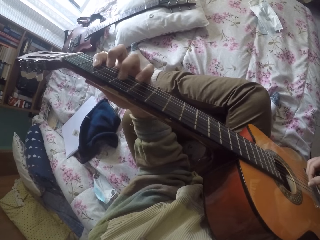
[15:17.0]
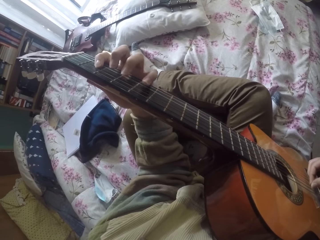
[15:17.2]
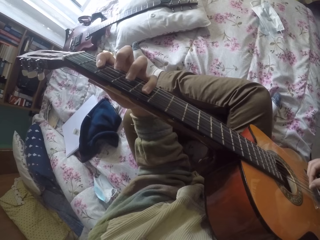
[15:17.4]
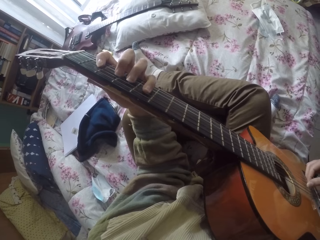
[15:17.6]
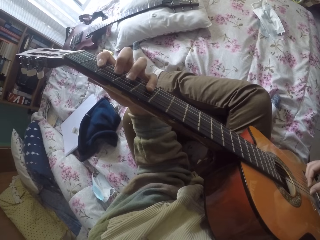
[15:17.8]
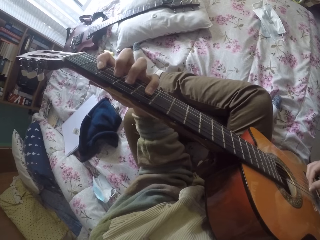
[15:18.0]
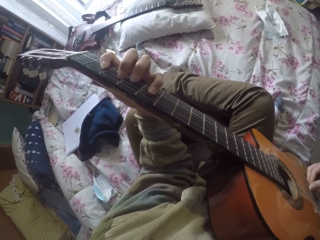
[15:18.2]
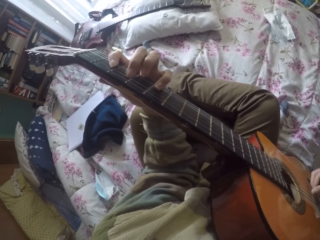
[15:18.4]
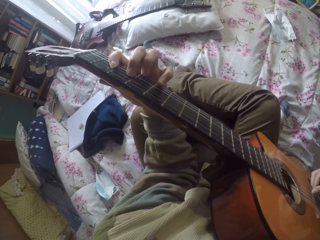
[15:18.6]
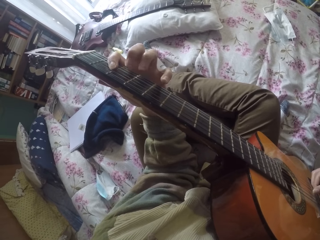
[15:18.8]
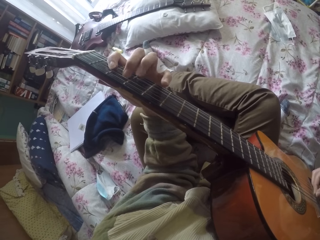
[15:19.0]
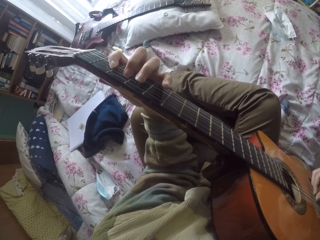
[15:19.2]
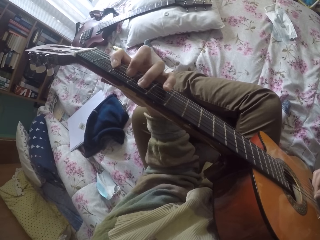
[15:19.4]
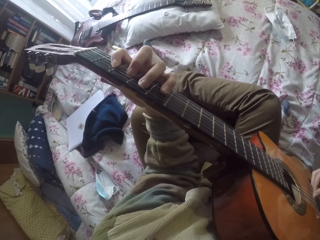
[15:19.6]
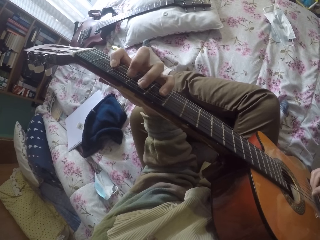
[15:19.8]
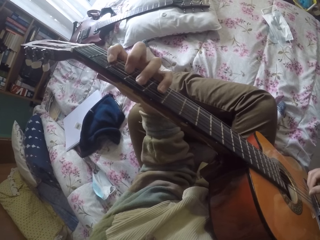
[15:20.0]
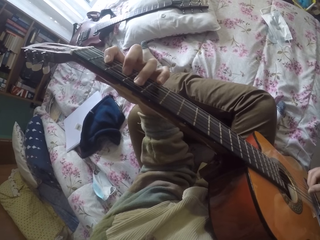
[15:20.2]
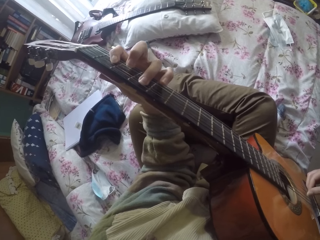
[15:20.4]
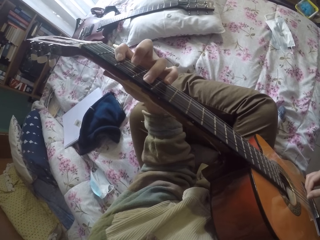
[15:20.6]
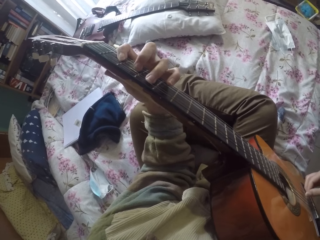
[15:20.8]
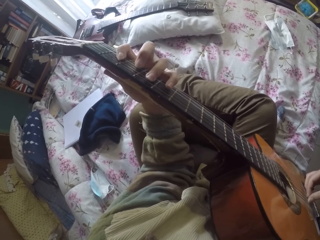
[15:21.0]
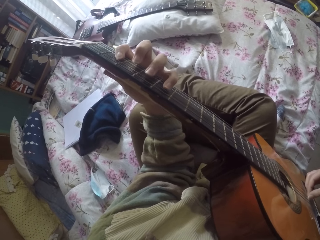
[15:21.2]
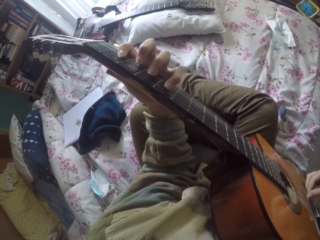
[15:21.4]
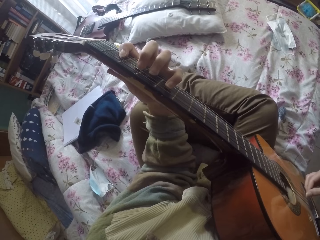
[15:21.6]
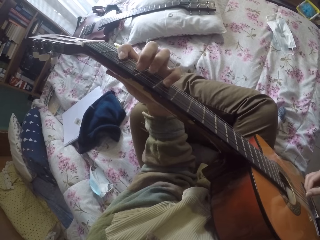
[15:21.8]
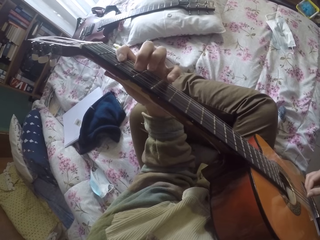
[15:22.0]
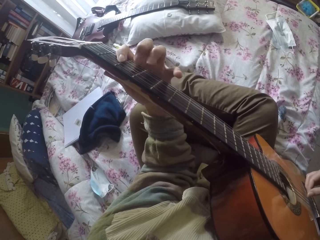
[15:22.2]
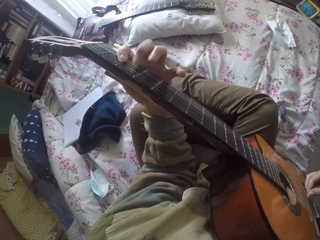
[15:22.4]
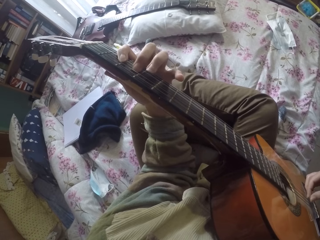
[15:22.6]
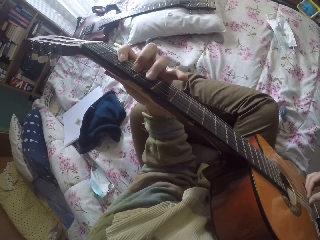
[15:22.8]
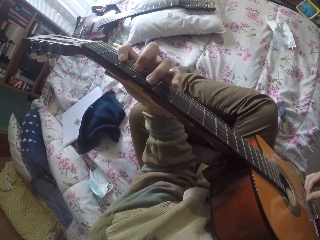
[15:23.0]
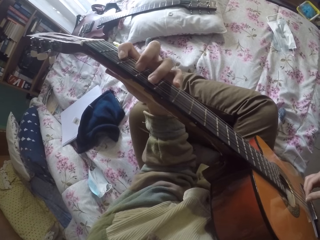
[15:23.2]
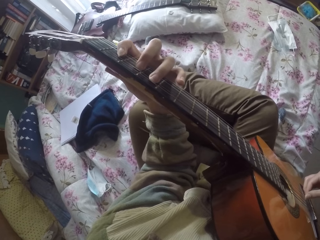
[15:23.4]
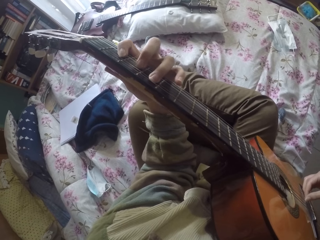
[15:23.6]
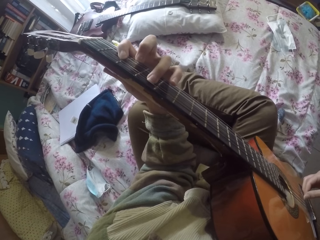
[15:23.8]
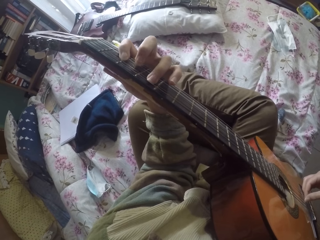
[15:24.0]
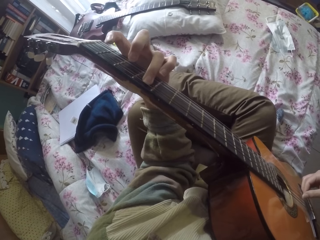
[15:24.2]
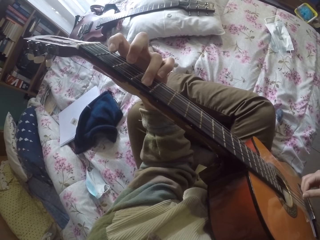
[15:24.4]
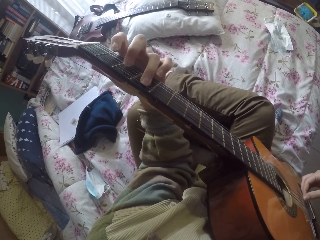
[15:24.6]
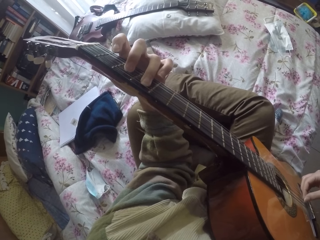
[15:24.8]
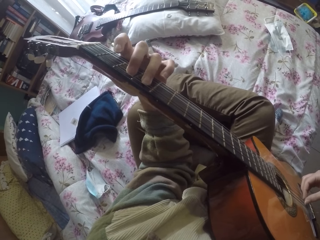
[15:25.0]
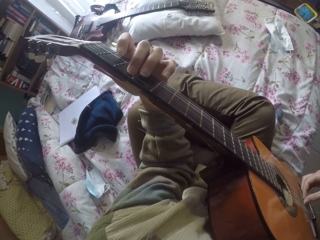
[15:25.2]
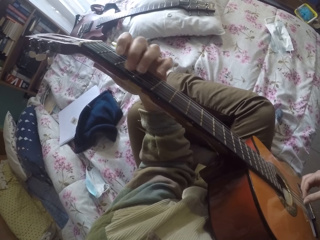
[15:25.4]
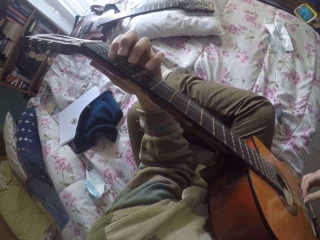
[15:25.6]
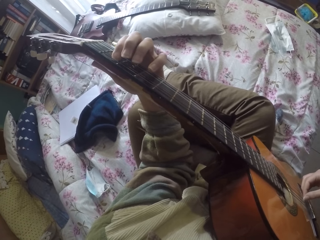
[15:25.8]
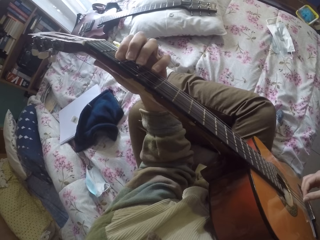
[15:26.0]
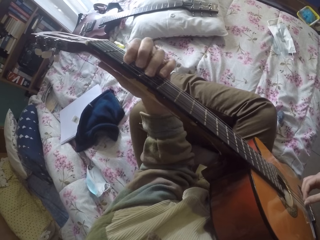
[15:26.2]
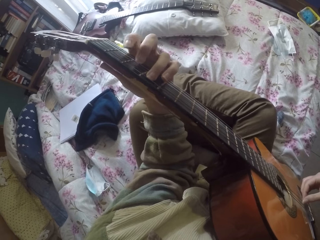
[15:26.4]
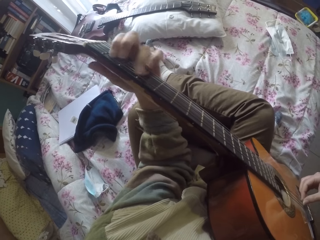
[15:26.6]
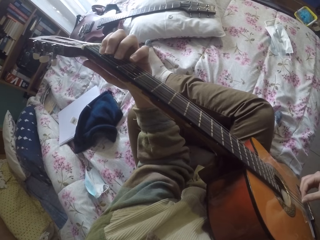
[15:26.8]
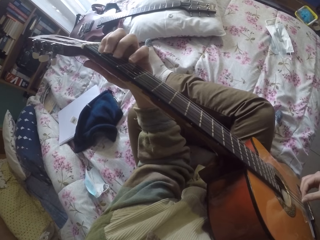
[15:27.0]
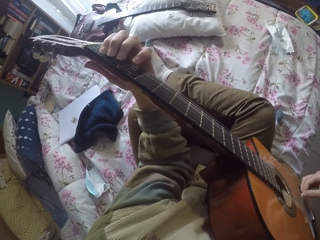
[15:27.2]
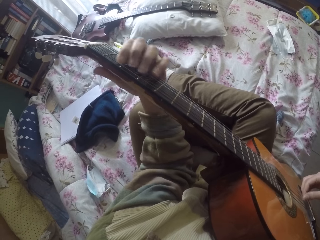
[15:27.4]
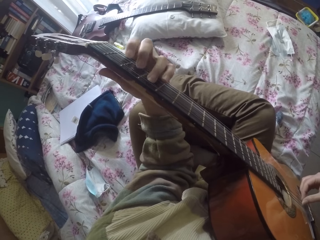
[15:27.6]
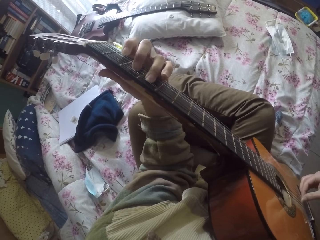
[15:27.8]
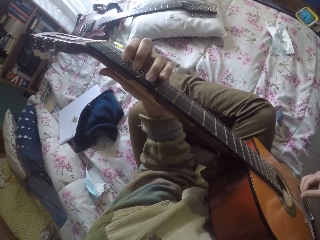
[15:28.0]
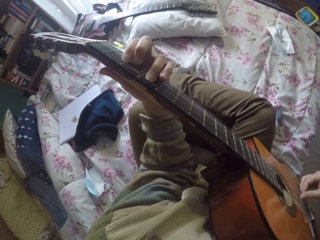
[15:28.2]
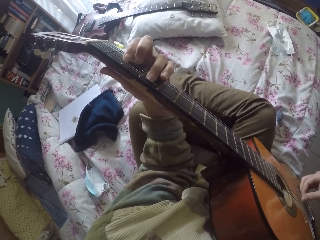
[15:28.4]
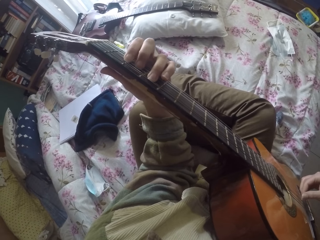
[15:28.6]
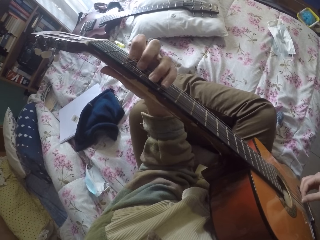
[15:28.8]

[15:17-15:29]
The camera wearer plays the guitar strings with the left hand.

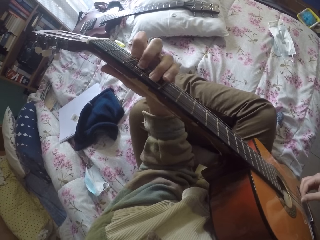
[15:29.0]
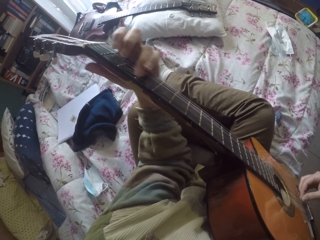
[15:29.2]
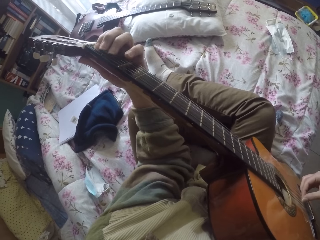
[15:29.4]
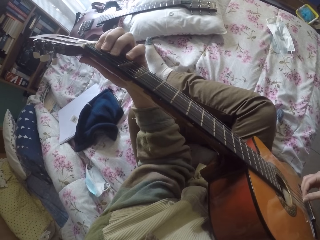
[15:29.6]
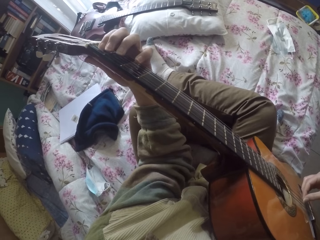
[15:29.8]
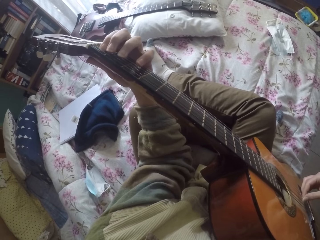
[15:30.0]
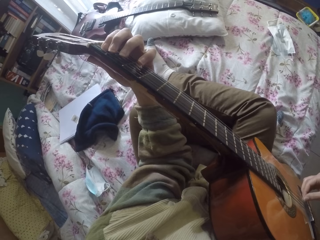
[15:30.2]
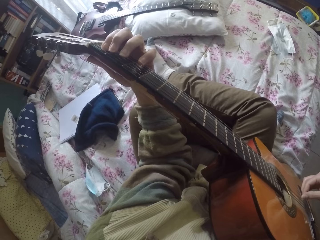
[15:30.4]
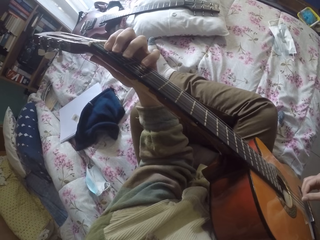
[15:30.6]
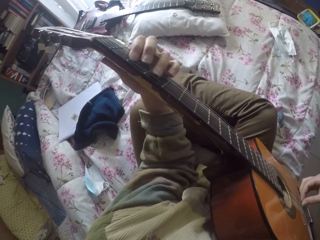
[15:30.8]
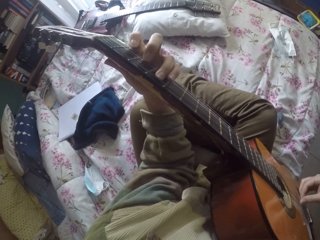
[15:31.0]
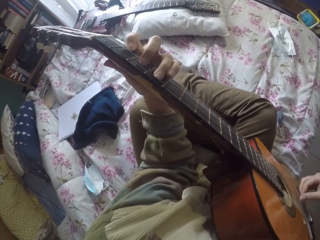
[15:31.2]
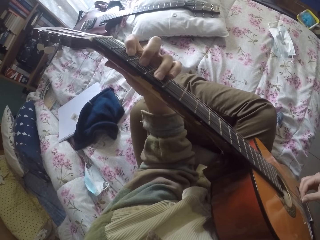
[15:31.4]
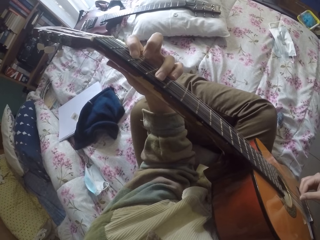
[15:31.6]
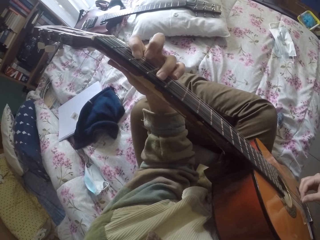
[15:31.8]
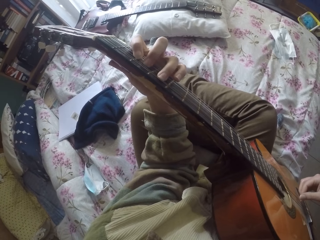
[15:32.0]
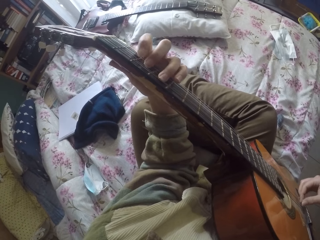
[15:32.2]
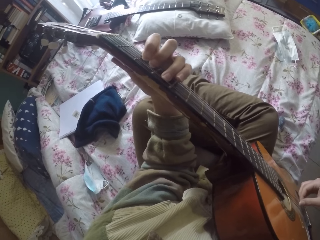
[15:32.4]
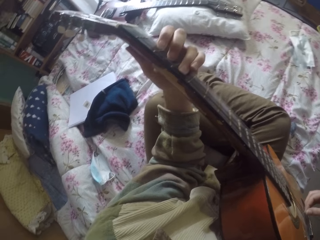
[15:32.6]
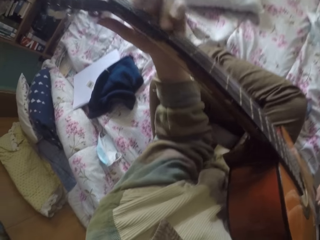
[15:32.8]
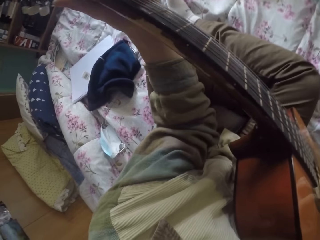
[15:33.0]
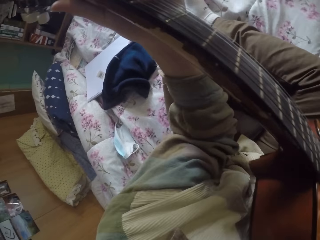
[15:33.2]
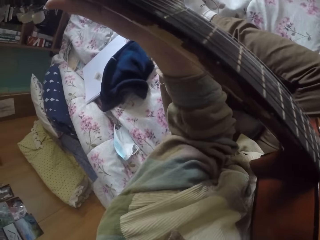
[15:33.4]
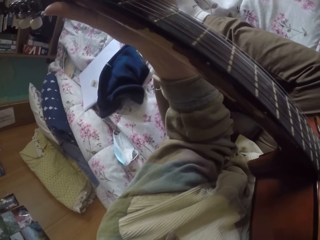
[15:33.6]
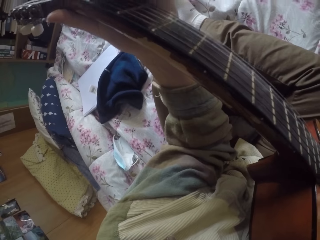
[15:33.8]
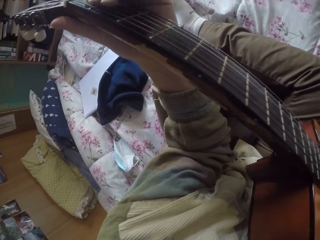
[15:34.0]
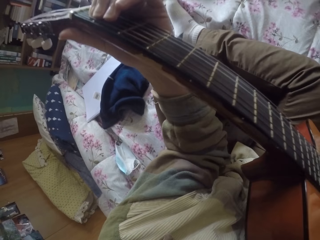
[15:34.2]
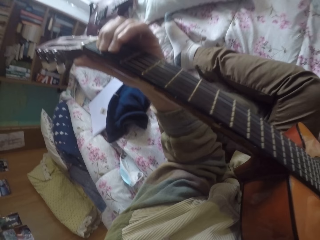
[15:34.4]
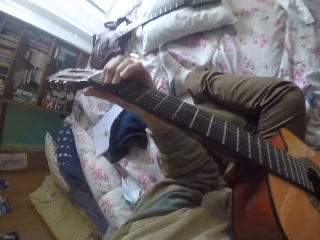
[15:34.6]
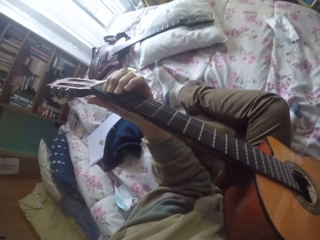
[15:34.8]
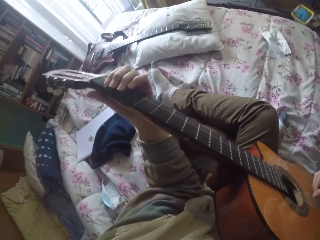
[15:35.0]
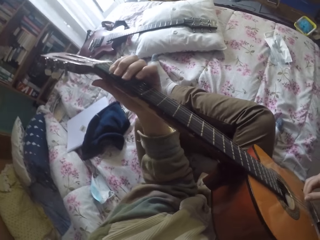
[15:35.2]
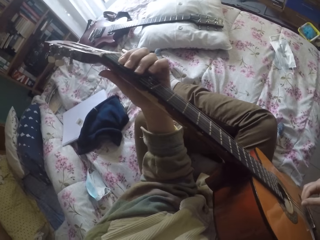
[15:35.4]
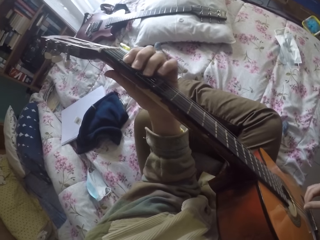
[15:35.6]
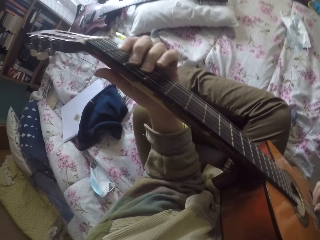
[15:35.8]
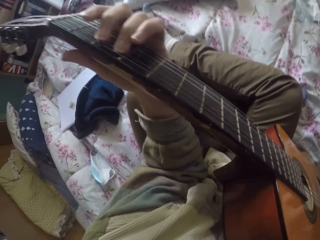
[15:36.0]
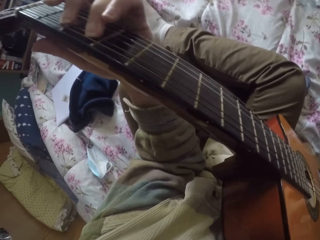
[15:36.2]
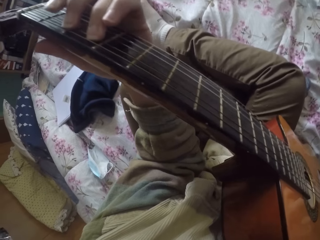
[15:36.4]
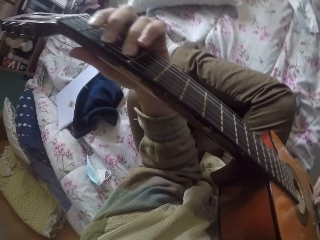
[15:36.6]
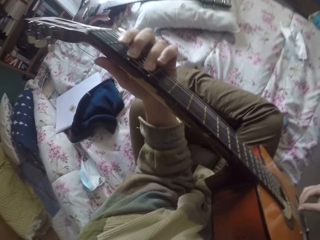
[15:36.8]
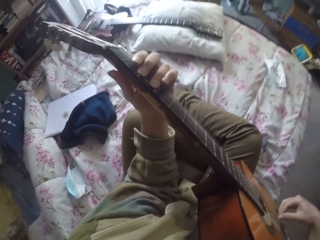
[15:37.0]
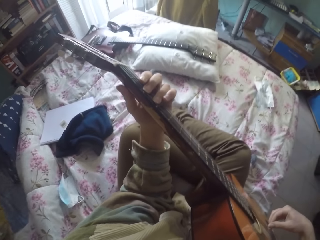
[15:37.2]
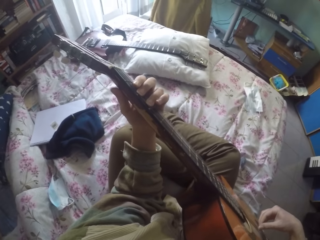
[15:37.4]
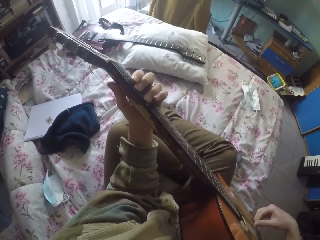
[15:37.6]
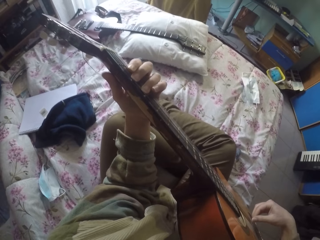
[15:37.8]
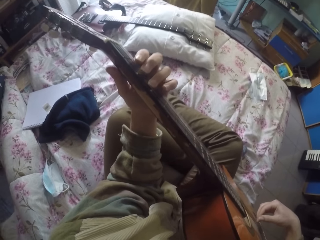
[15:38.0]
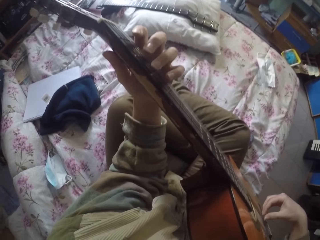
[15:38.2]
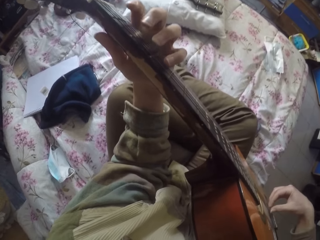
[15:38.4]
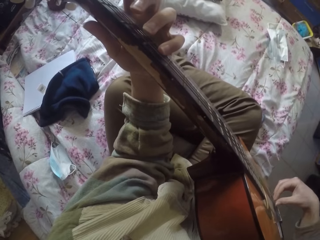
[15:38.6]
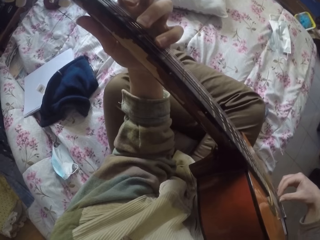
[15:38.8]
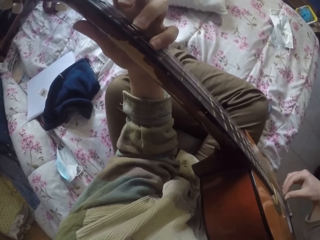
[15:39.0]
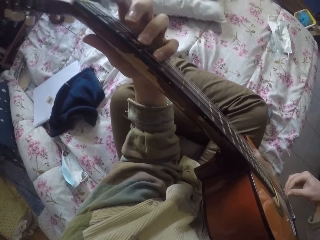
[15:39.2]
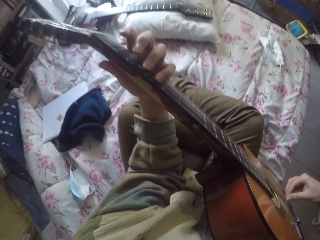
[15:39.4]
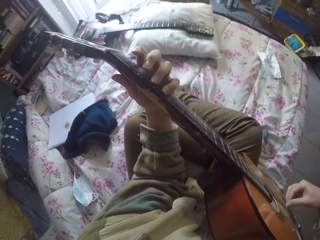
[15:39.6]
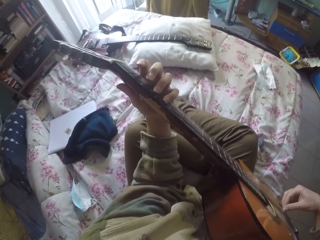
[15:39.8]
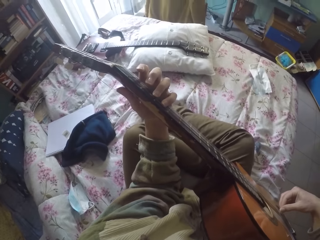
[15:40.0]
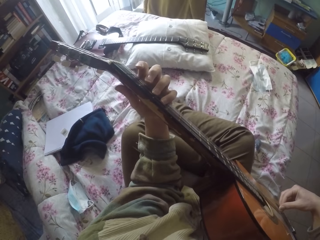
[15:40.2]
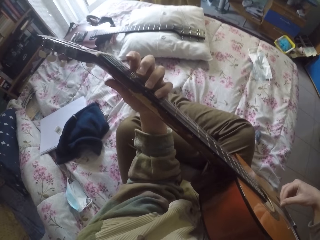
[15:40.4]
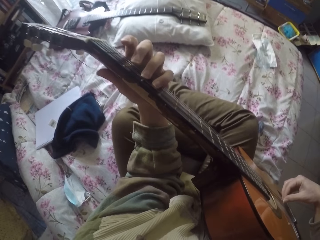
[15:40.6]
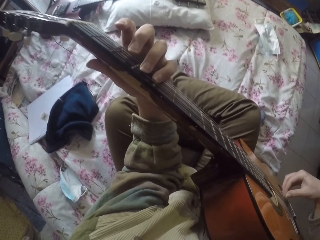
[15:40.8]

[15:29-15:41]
The camera wearer plays the guitar strings with the right hand.
